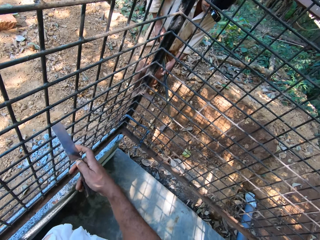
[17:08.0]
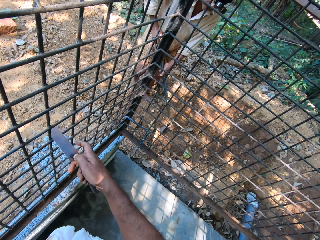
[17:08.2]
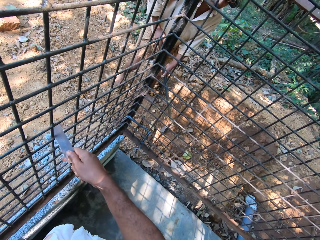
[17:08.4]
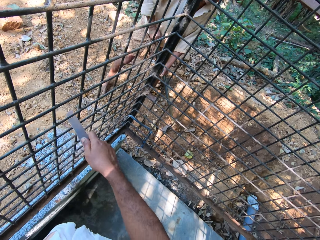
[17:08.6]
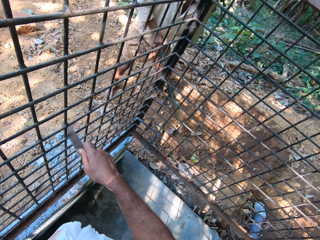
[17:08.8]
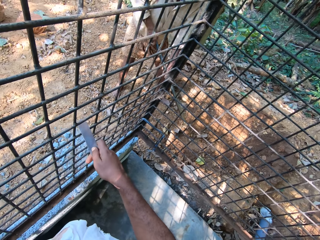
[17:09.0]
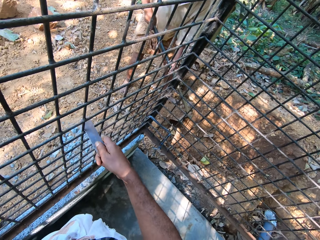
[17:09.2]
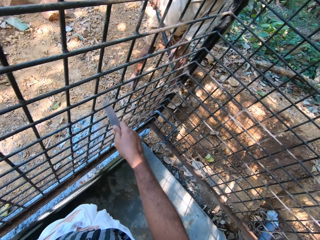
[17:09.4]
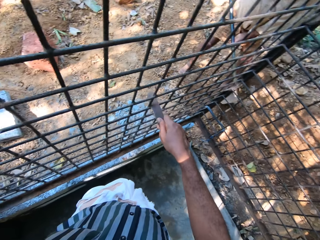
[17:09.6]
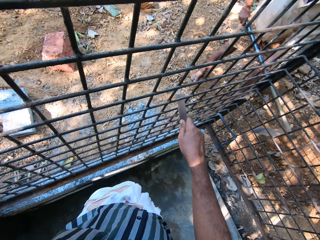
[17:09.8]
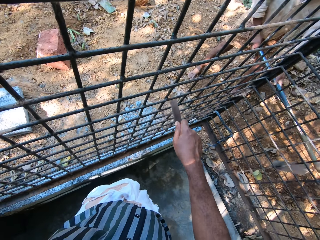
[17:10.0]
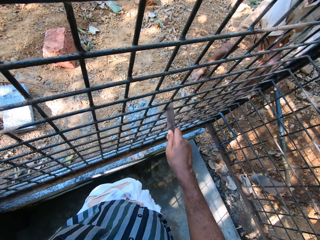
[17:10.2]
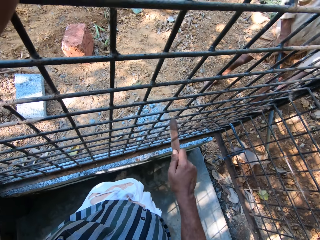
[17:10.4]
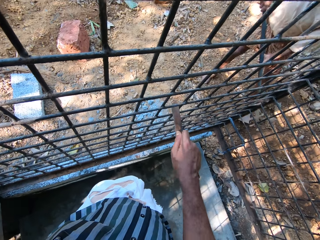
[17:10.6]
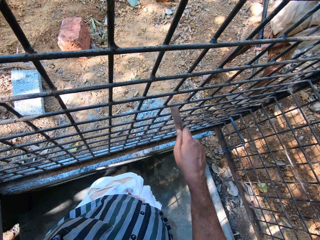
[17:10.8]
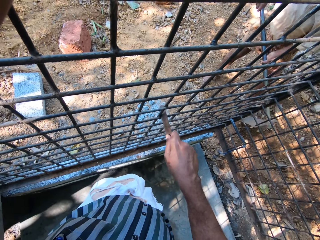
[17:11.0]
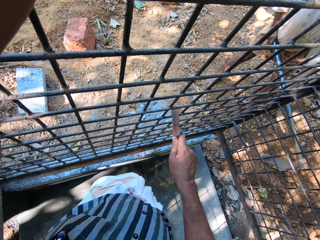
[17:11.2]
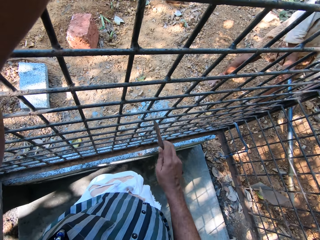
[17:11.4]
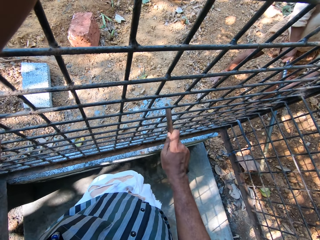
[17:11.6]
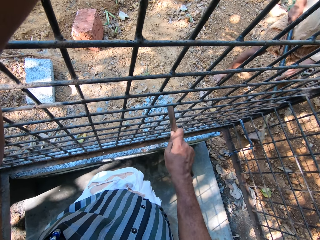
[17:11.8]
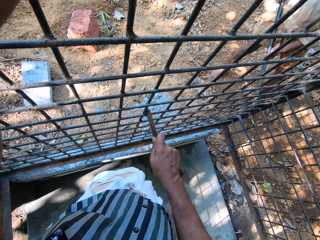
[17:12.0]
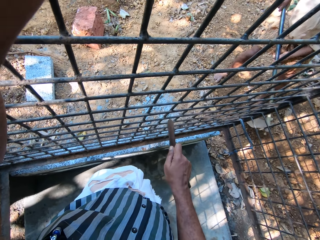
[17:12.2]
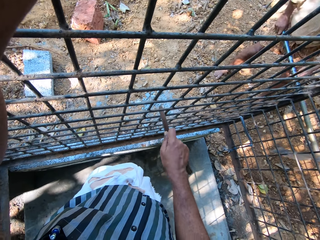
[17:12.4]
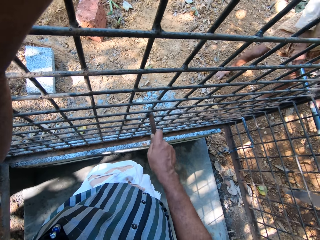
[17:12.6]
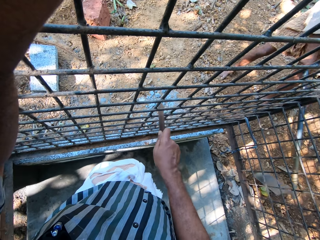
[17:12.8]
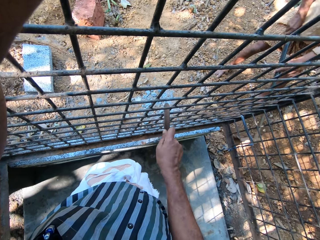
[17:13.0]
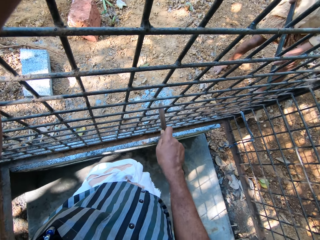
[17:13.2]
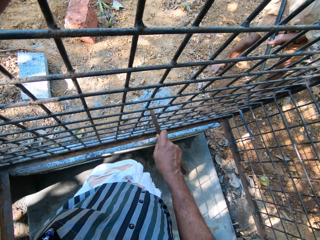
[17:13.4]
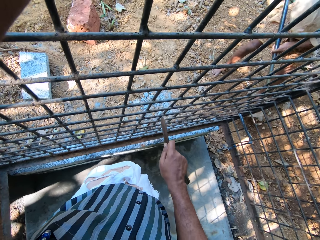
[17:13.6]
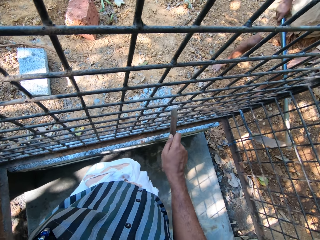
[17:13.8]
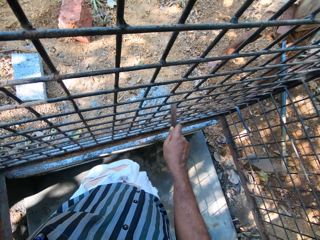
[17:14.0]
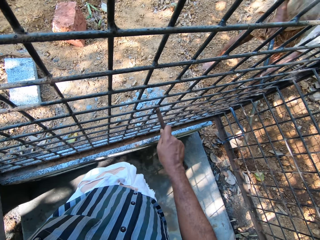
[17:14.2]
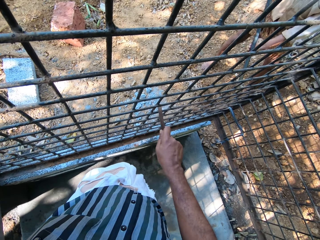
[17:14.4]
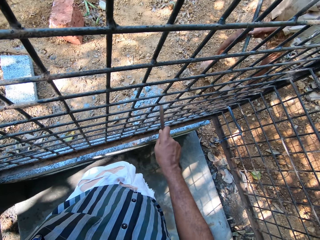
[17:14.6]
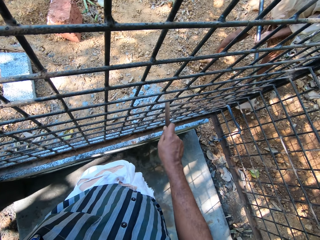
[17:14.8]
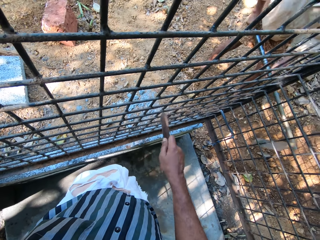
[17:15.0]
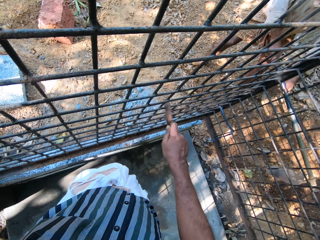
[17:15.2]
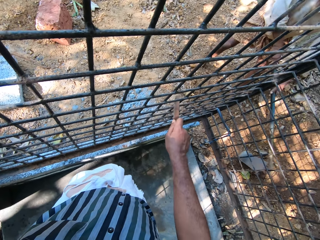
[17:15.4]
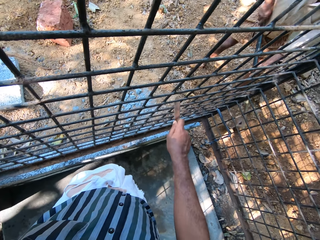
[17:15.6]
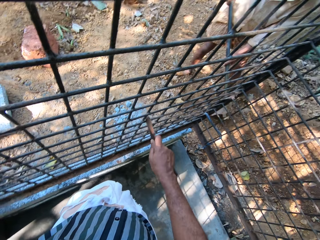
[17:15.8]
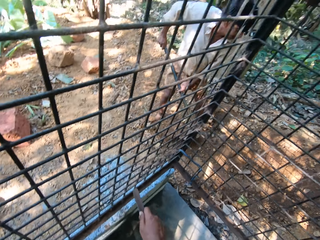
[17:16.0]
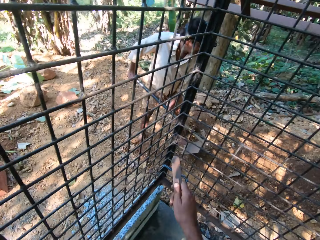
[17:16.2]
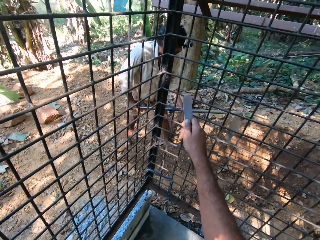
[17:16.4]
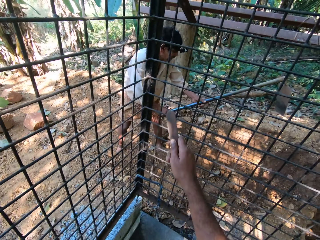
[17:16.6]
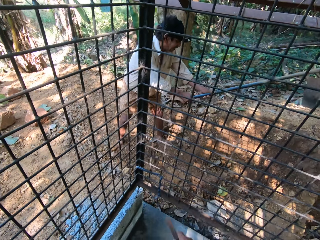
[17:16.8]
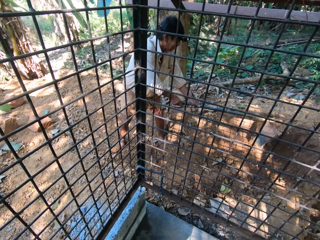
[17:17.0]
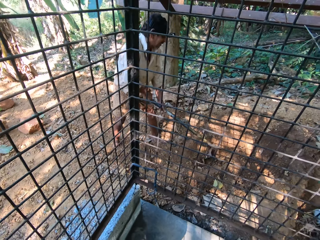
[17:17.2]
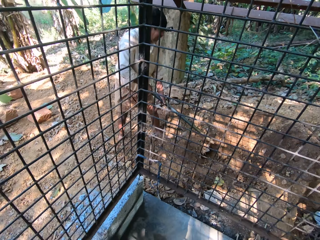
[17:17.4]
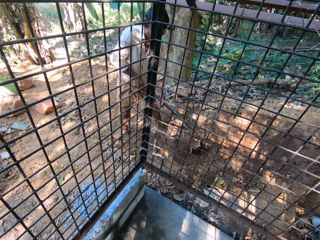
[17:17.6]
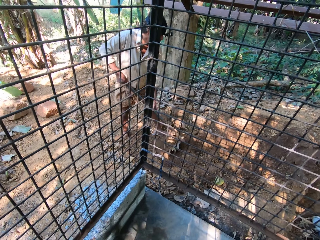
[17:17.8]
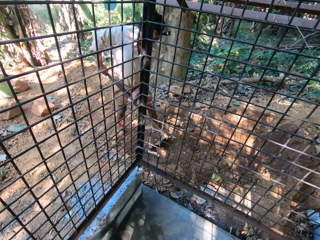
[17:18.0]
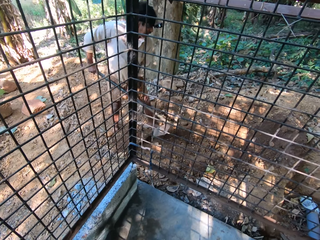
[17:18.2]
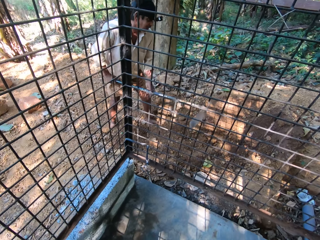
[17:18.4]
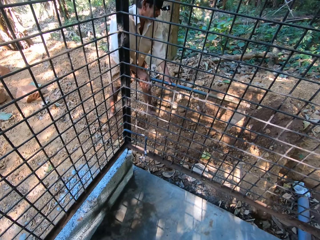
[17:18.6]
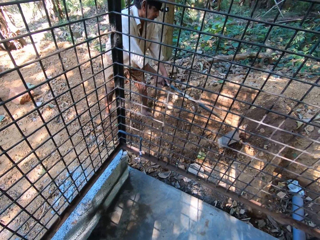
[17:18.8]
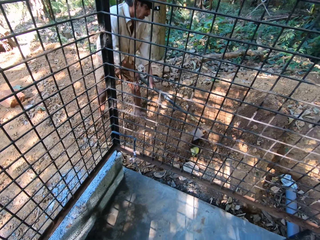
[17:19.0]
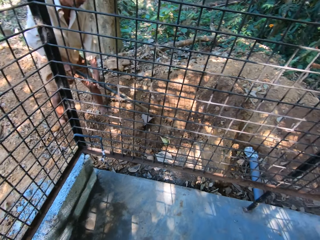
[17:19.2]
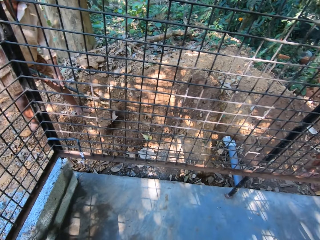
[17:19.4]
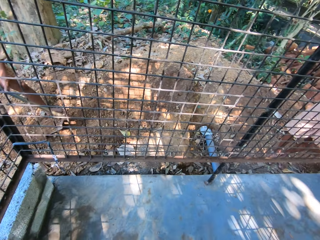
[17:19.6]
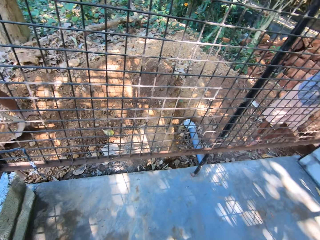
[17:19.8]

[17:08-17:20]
The camera wearer interacts with a man. The man digs. The camera wearer scrubs a metal grill. They converse with the man.

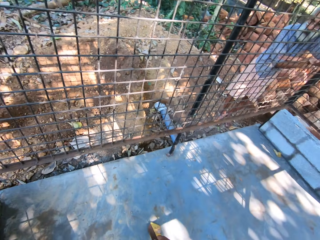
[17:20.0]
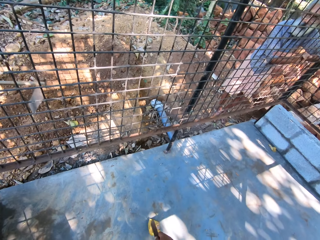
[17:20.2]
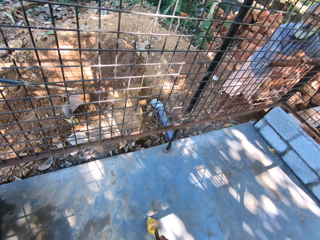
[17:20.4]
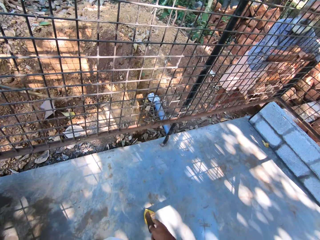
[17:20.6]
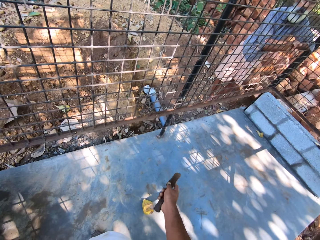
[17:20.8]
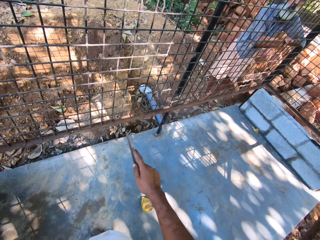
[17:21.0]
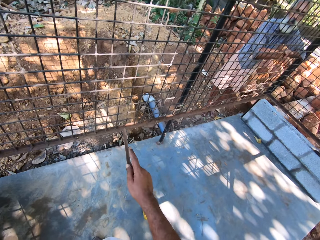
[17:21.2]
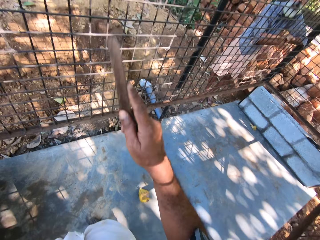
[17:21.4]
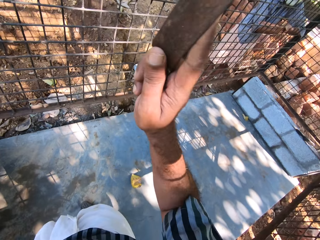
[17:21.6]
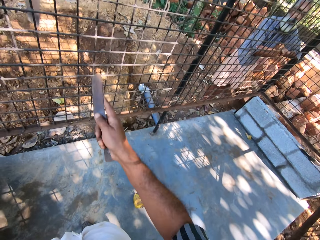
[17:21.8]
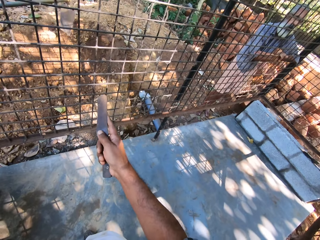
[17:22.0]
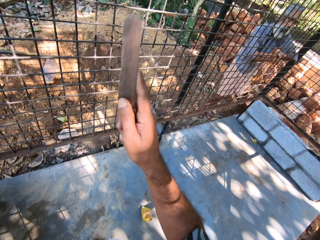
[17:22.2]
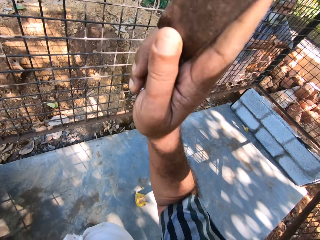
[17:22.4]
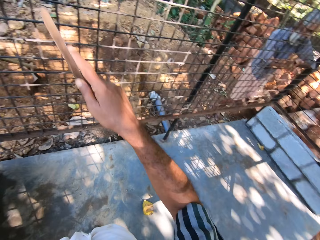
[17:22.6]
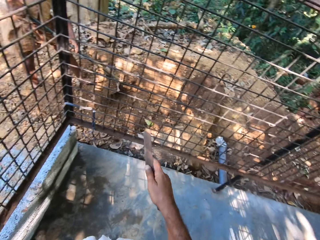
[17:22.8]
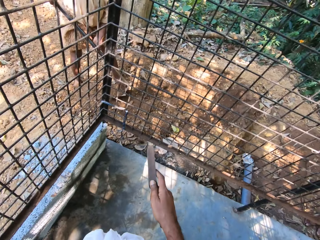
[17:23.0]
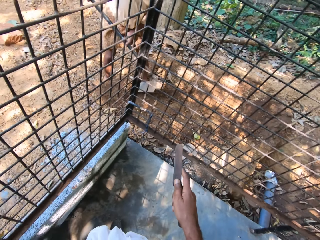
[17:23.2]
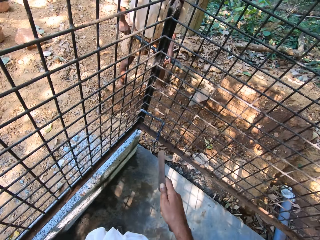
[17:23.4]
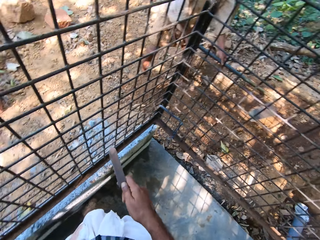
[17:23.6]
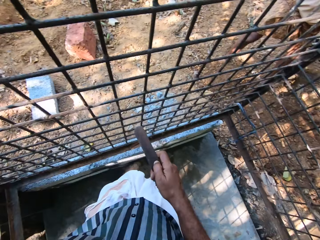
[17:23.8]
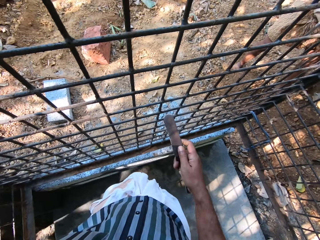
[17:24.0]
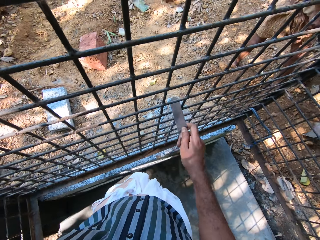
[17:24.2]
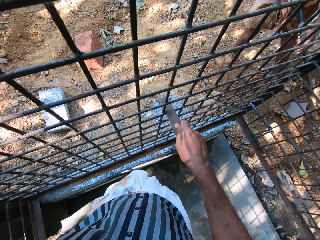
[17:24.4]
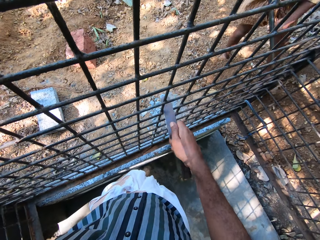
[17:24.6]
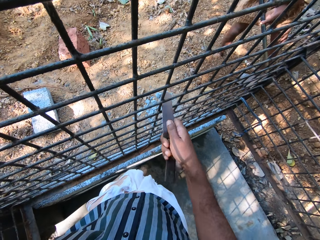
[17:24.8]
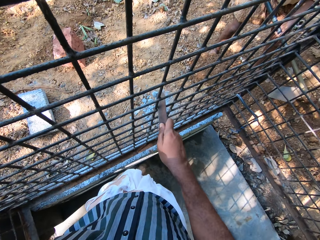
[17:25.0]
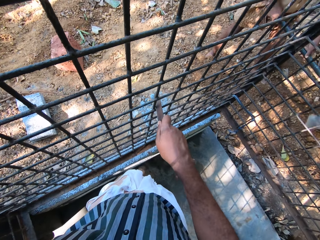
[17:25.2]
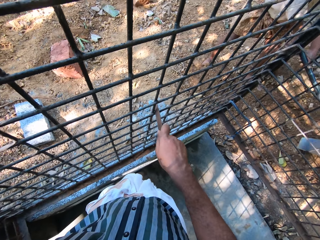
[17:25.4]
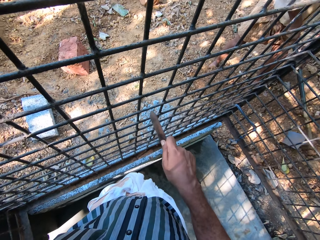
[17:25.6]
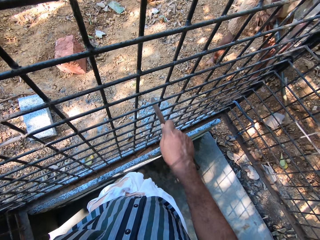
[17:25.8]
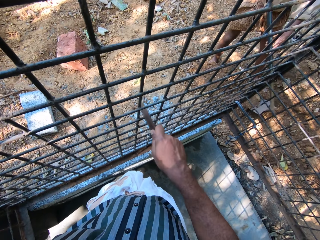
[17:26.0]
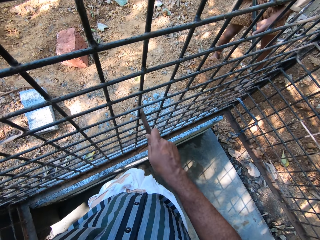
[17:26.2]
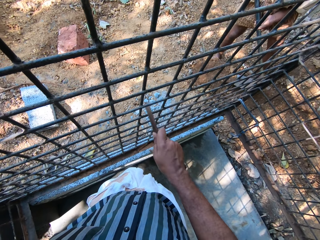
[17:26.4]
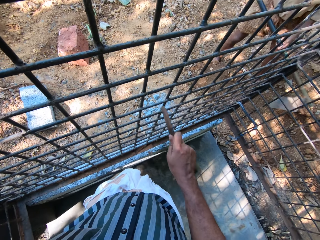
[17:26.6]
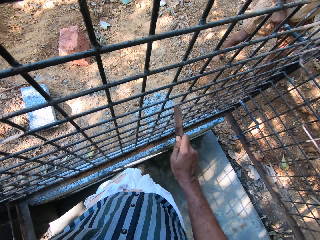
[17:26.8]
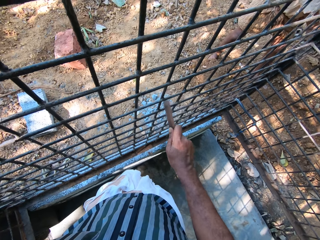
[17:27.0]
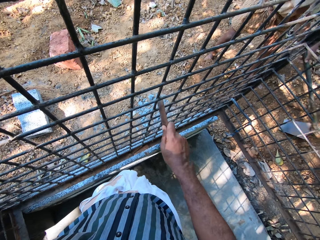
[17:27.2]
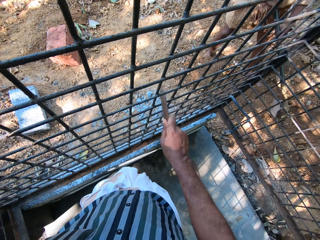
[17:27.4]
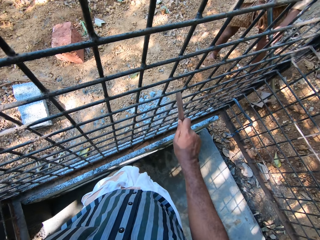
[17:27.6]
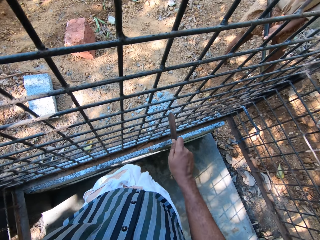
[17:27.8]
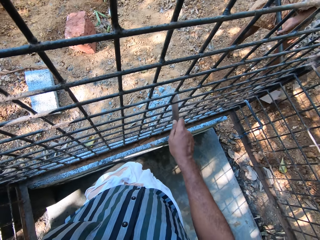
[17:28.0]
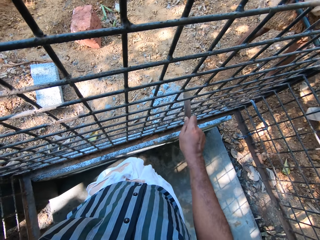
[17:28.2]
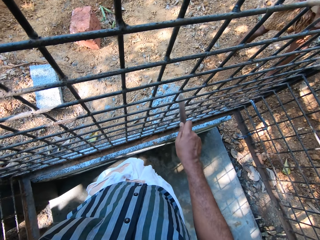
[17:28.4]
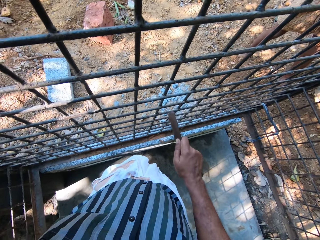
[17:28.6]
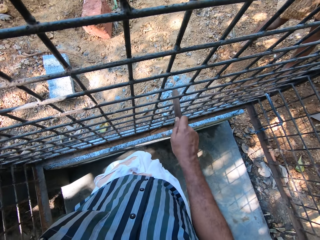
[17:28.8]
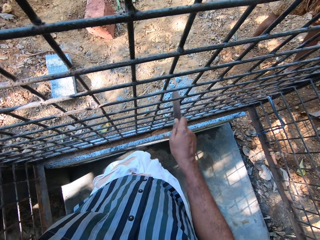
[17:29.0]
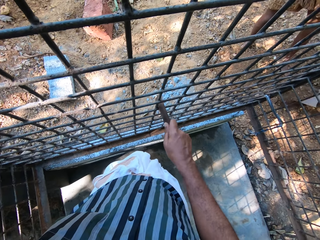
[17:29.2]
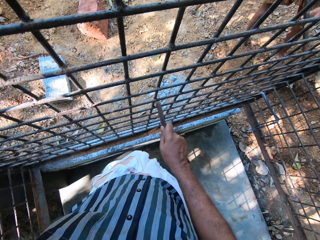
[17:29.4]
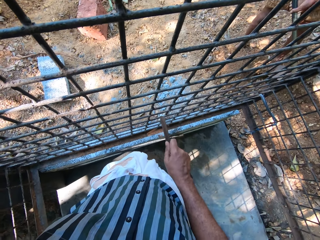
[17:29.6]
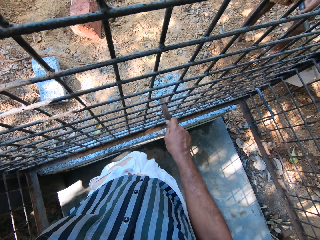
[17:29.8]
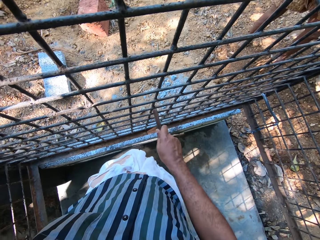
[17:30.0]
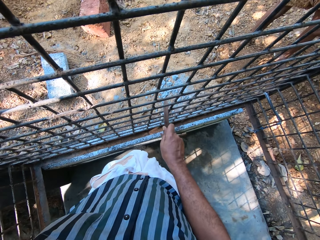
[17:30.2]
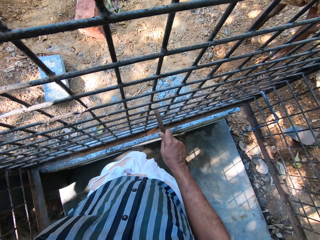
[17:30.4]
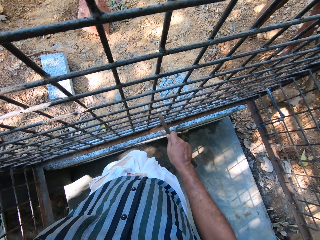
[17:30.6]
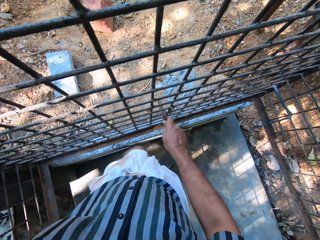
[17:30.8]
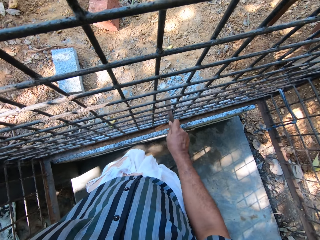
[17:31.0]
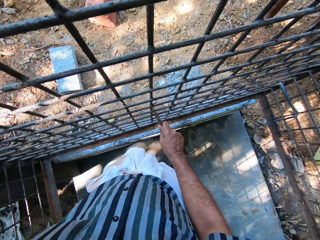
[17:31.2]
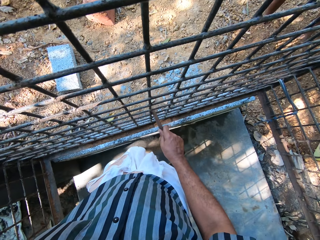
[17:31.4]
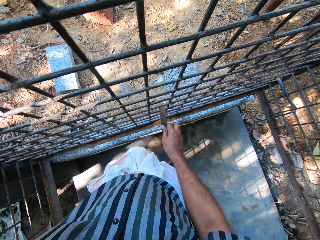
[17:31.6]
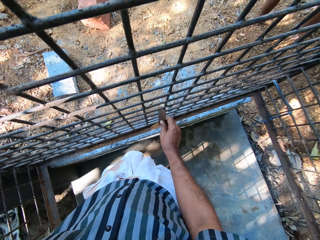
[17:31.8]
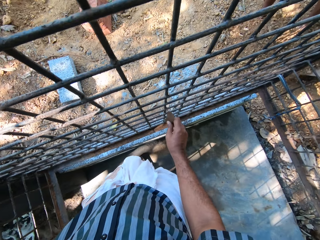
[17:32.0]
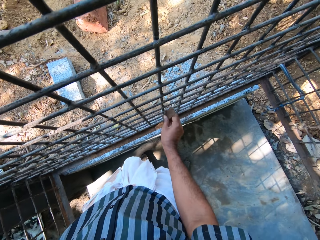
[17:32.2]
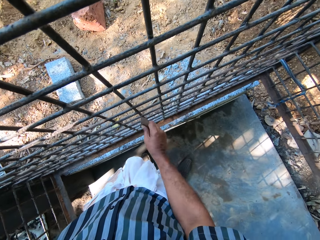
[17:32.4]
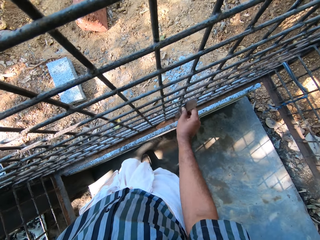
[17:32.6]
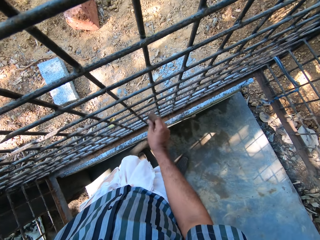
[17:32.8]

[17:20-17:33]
The camera wearer moves his hand. He interacts with a man. He scrapes the cage with the knife in his right hand. He scrubs a metal grill. Another man digs.
